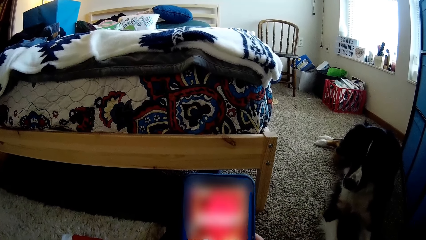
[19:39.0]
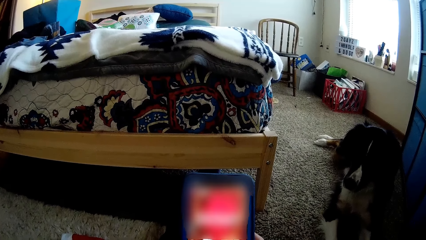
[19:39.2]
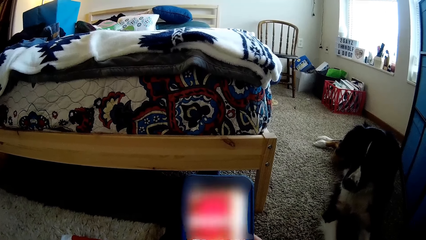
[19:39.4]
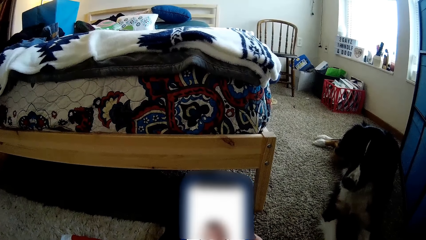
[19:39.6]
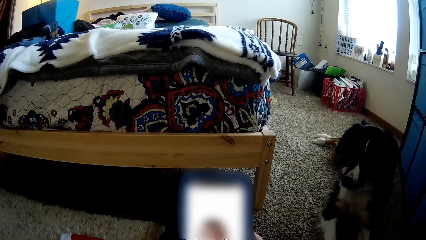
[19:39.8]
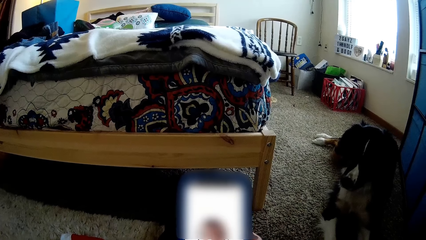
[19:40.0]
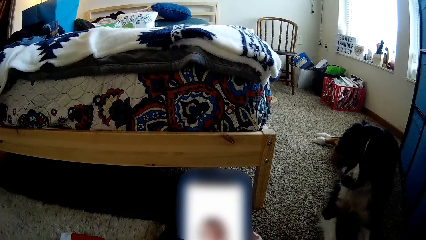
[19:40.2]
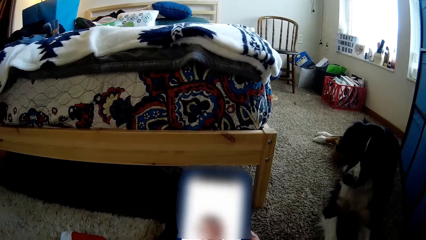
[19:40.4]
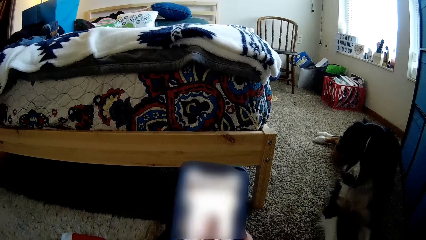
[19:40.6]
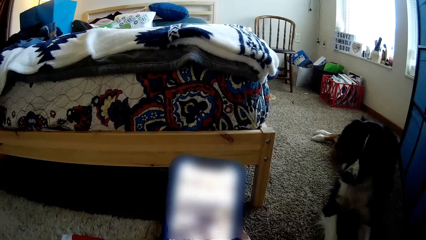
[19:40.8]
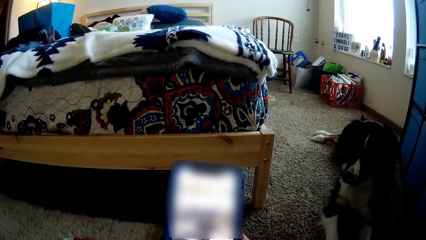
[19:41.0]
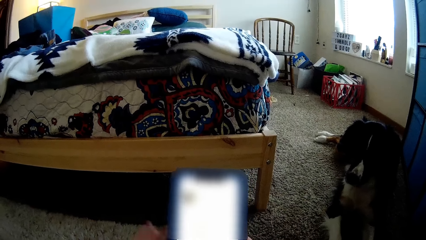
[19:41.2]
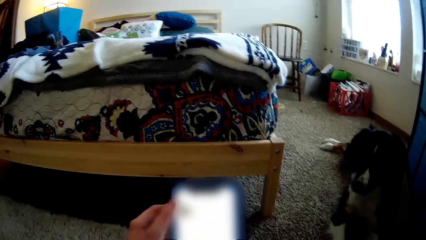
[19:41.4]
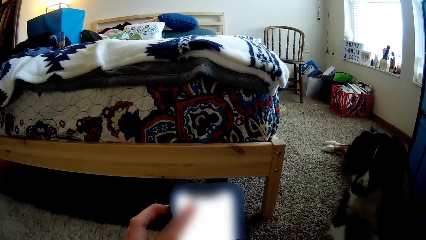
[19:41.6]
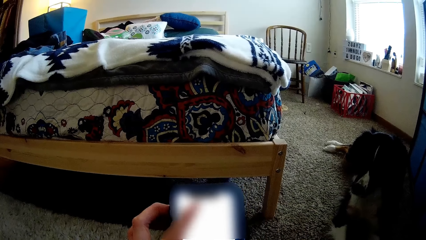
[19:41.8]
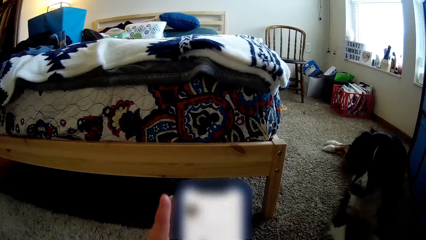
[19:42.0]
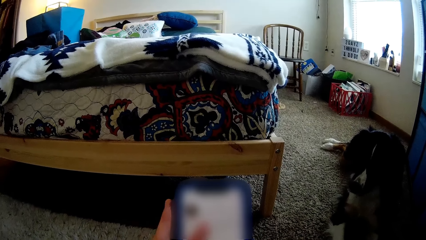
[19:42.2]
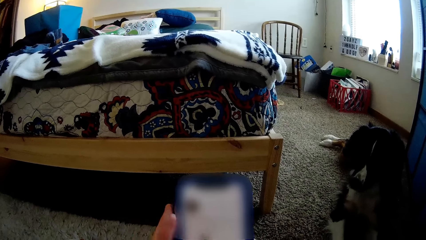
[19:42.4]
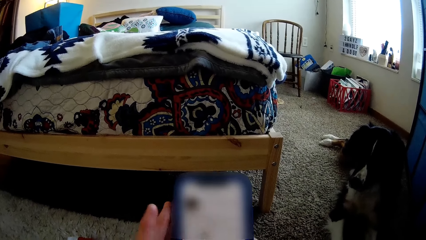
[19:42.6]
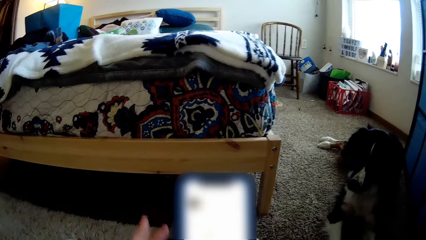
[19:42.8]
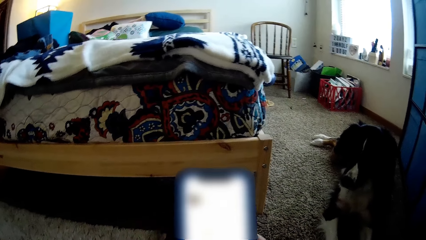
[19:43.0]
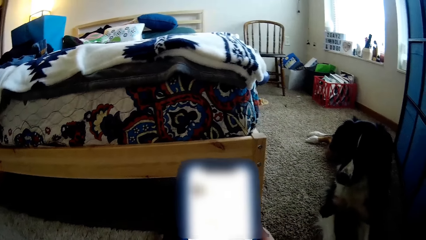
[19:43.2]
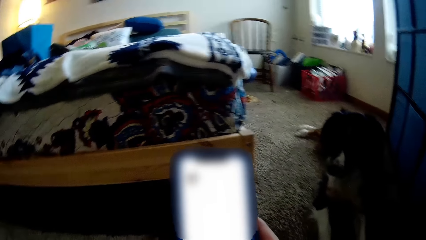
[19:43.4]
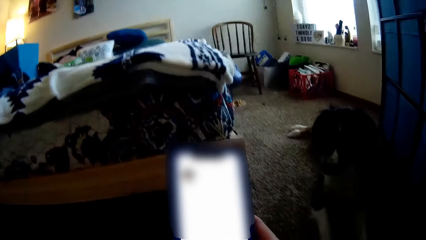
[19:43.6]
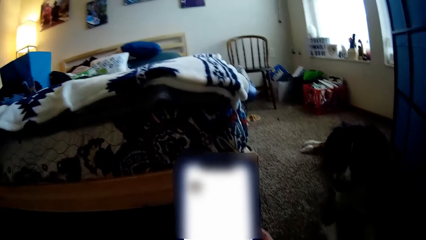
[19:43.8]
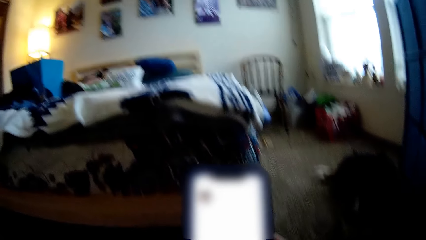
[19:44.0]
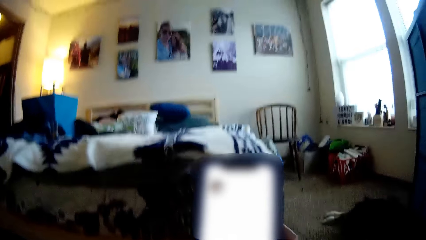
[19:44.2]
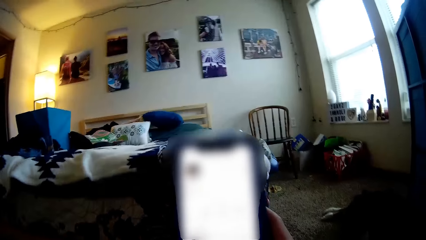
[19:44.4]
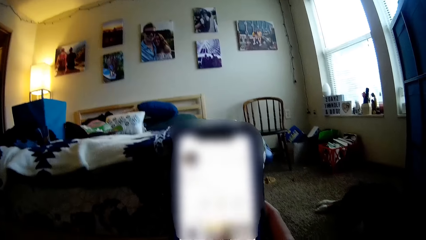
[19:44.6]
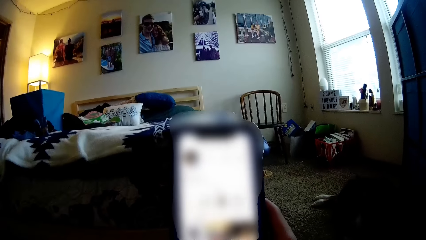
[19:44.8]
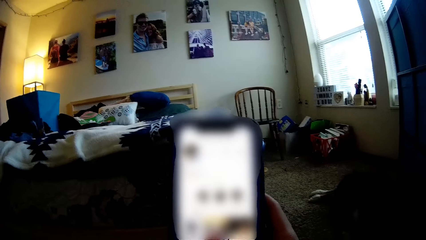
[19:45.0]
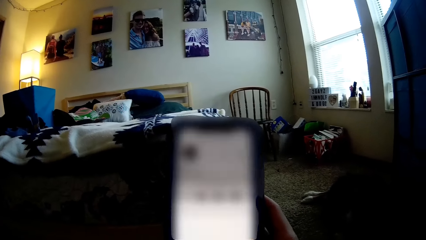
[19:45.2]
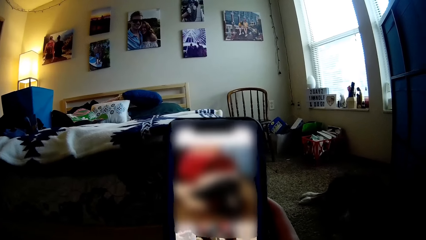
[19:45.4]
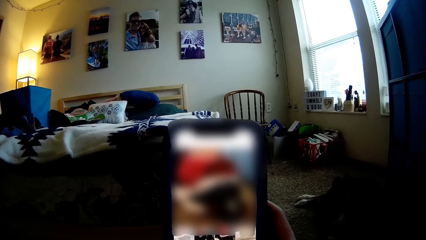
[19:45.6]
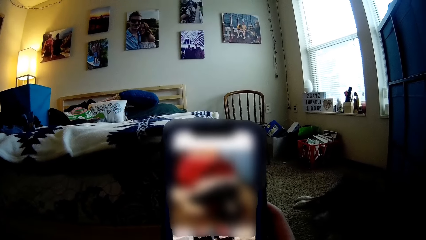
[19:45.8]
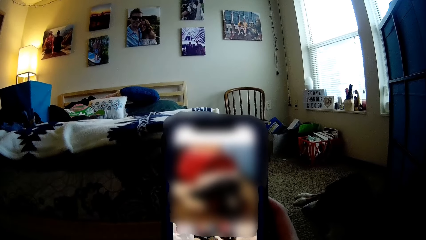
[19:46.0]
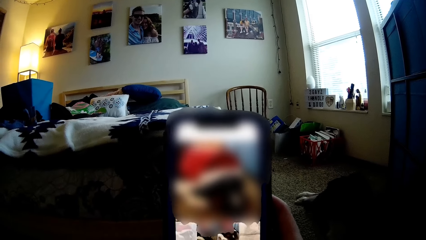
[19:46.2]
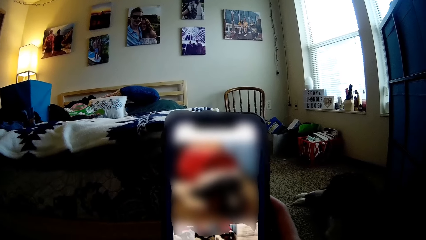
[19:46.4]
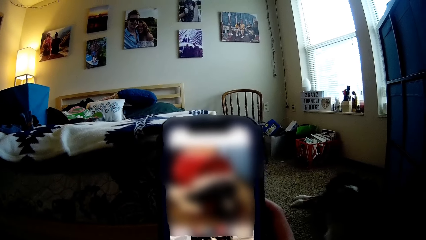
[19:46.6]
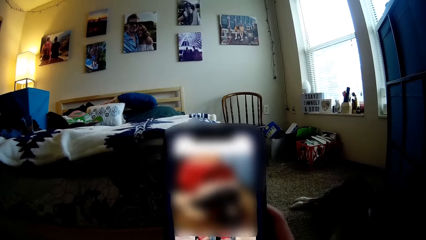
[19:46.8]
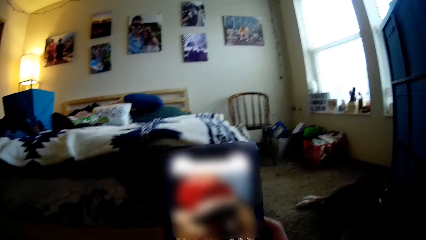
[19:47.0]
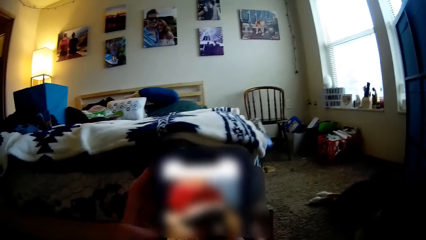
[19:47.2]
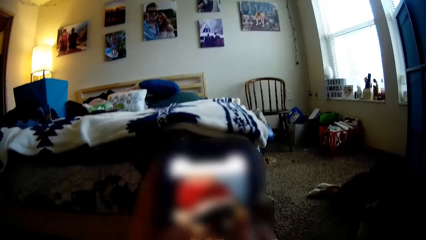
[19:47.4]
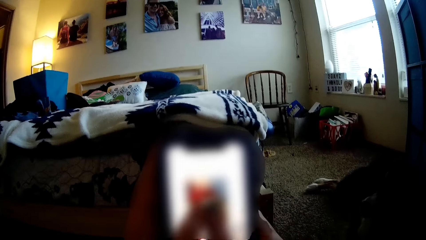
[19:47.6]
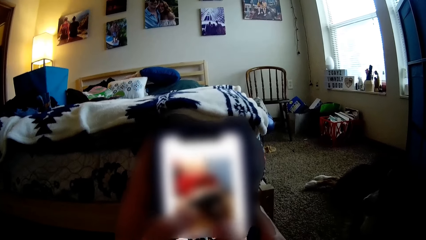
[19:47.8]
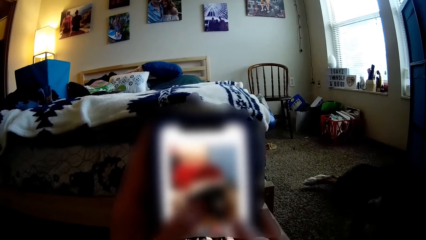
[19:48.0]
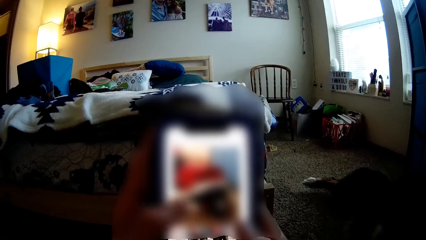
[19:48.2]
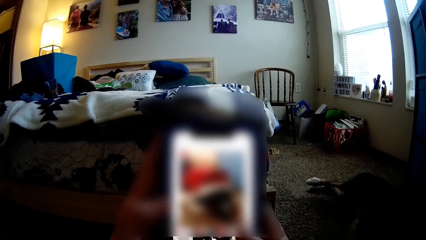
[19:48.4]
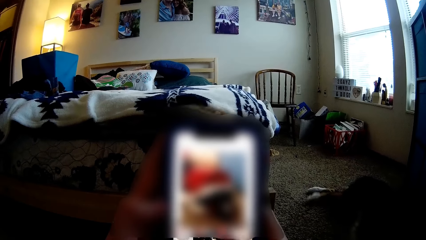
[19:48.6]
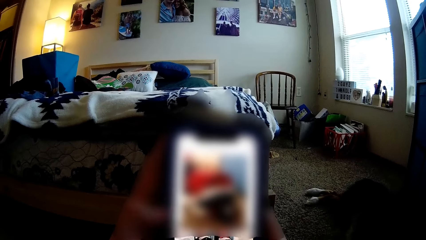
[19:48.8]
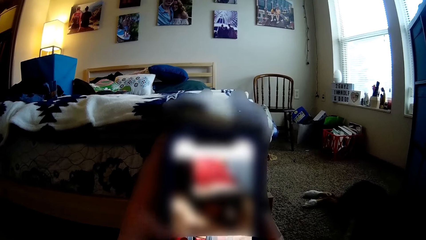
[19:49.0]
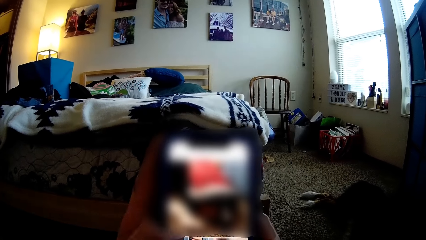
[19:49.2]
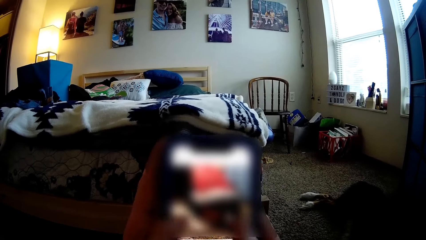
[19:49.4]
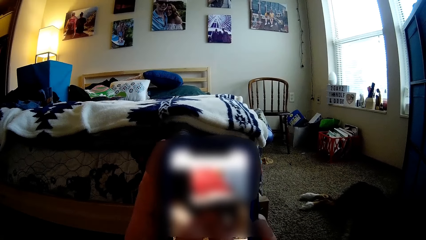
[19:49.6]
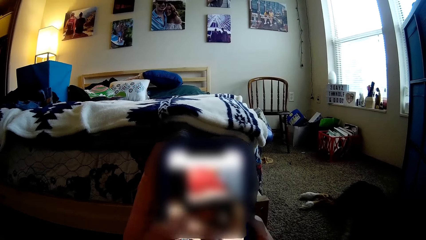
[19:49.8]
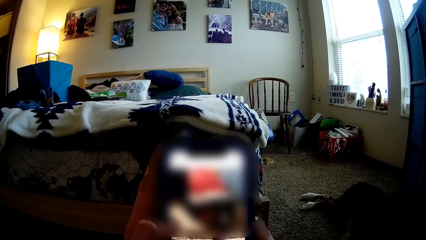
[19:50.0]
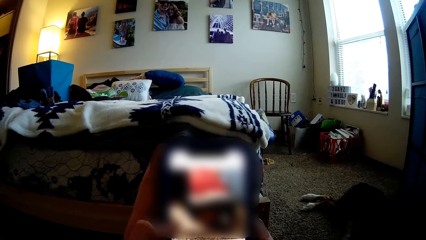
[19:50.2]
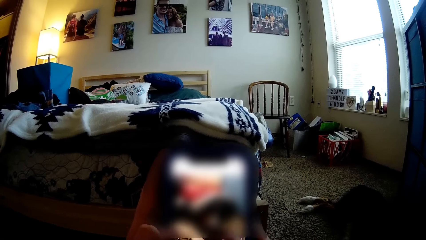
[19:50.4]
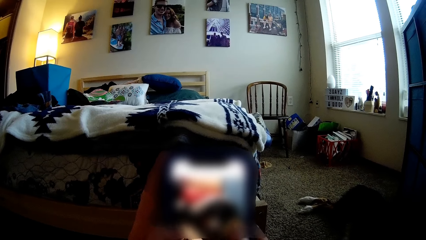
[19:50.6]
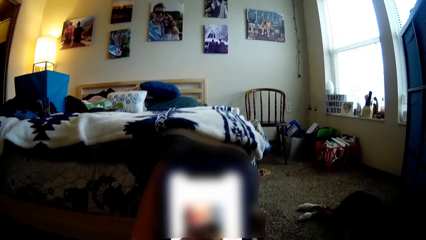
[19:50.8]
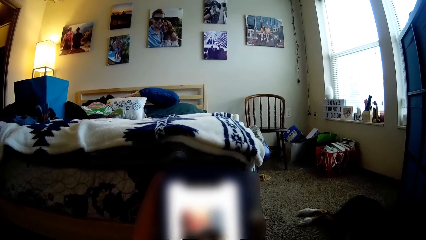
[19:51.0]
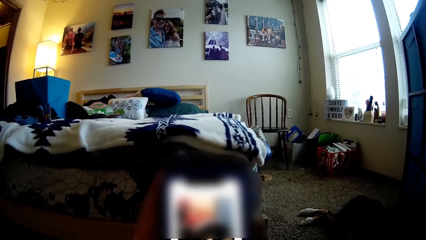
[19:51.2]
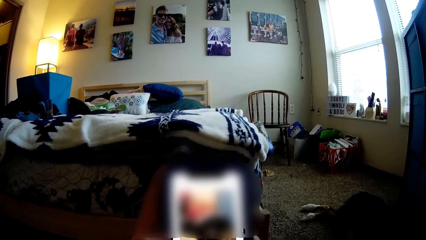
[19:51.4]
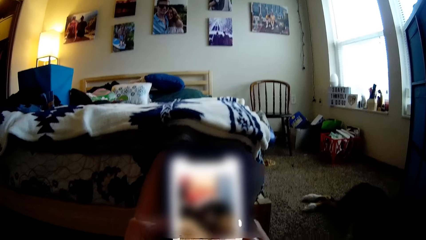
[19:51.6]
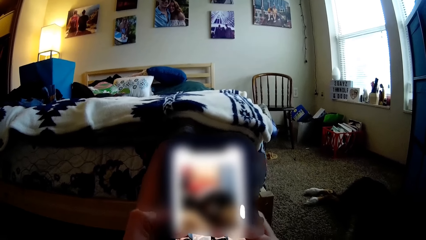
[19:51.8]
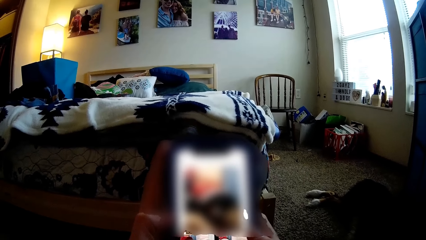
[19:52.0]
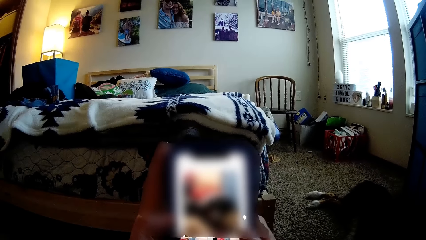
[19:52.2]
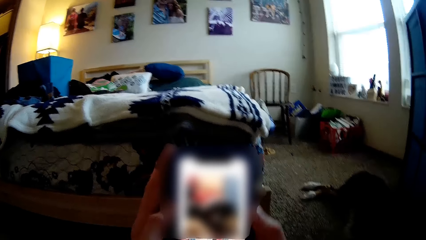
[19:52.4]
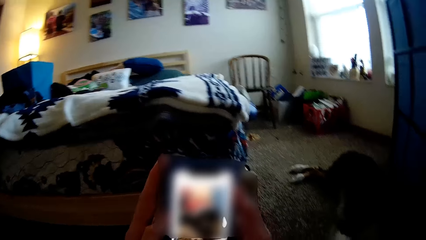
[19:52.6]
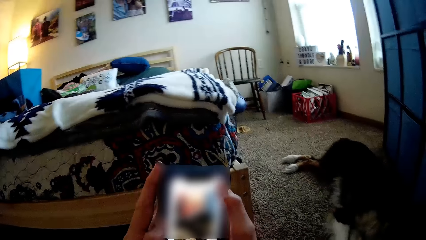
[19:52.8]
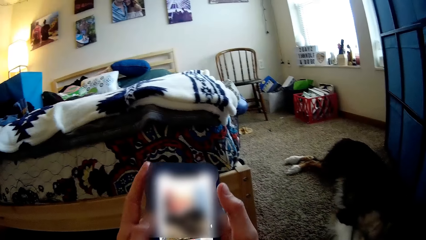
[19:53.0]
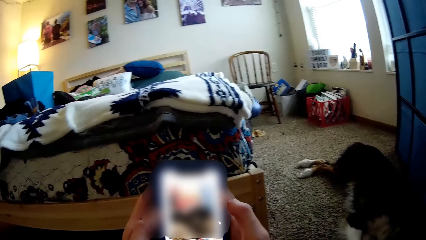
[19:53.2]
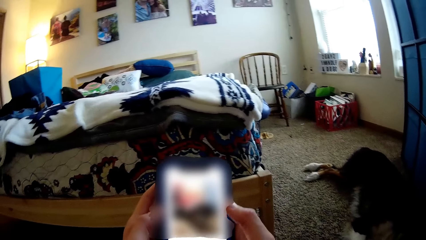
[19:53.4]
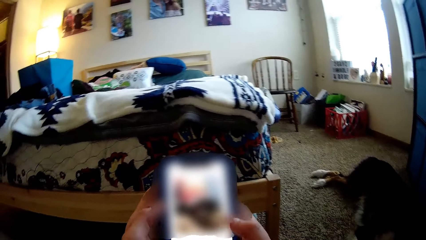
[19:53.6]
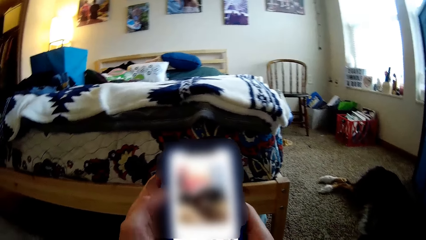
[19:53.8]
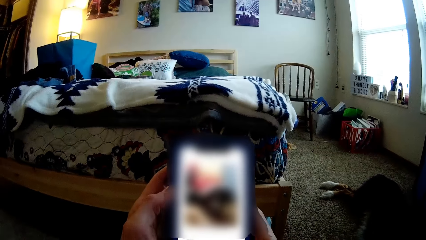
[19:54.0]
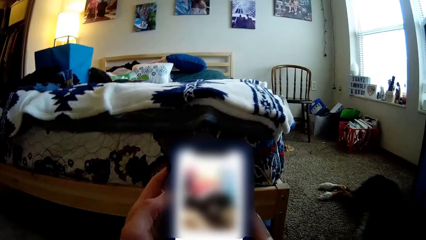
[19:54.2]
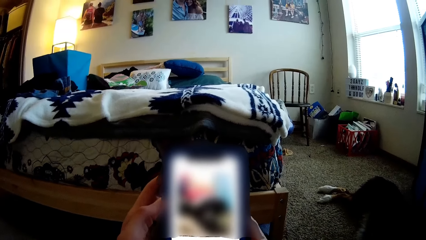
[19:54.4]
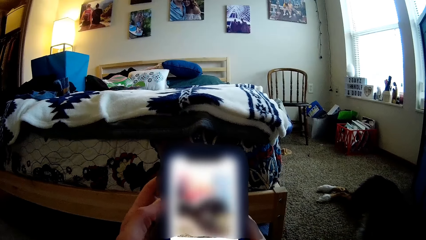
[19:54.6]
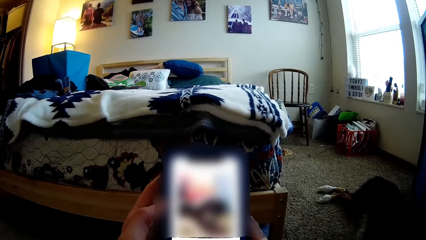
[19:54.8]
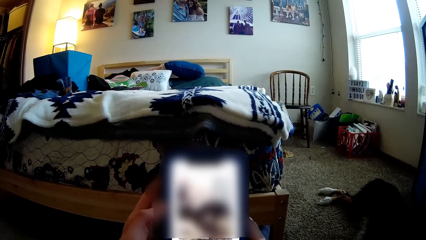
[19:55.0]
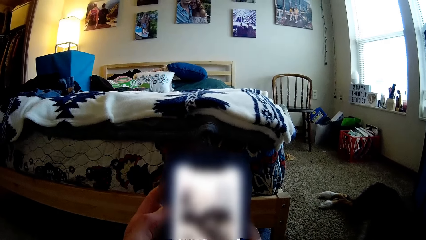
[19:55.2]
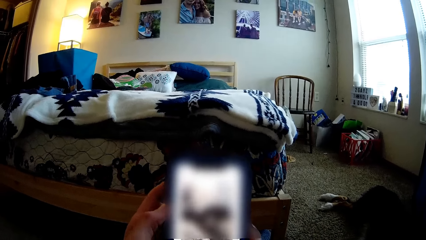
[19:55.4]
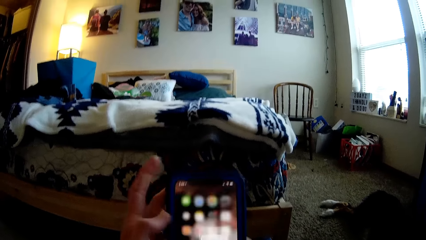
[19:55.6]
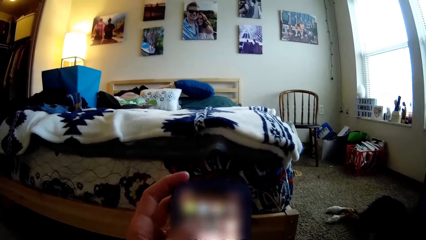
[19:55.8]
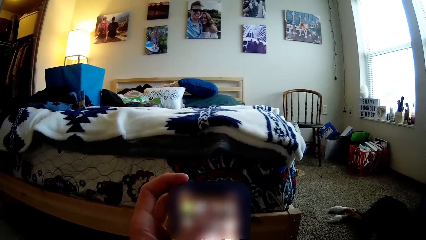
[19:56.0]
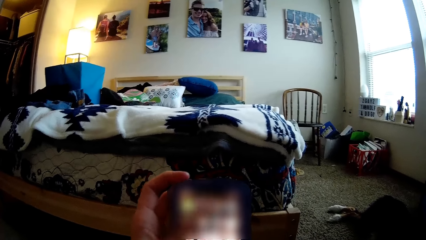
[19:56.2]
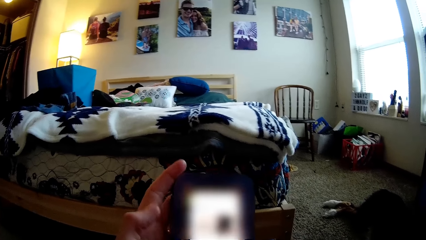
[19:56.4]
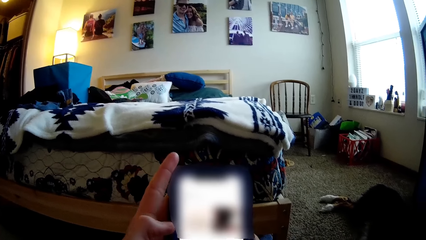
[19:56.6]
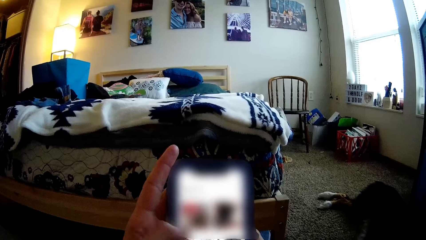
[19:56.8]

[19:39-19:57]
The camera wearer touches her phone in her right hand with her left hand. She operates her phone in her right hand with her left hand. She removes her left hand from the phone. She touches her phone in her right hand with her left hand. The dog lies down on the floor. The camera wearer operates the phone in her right hand with both hands.
